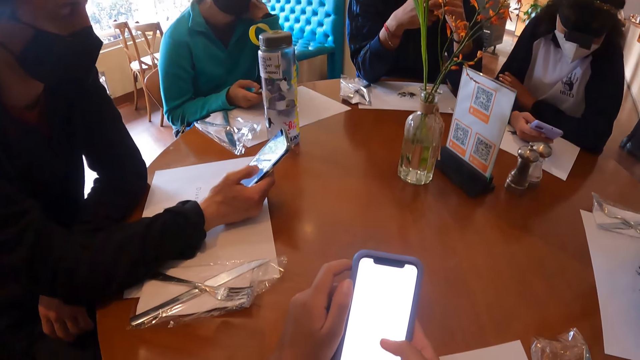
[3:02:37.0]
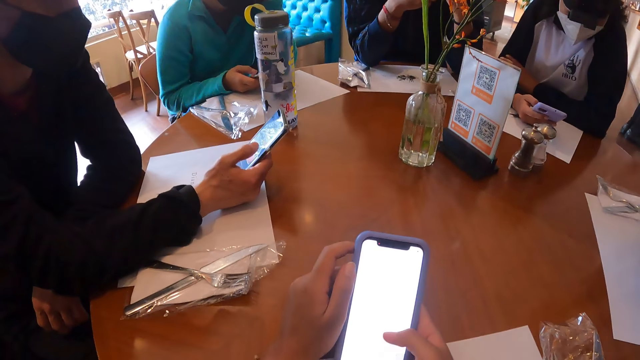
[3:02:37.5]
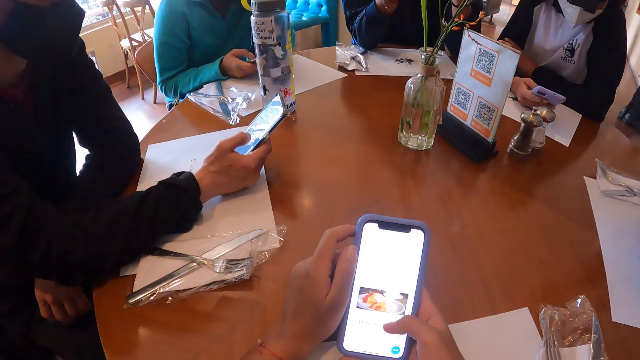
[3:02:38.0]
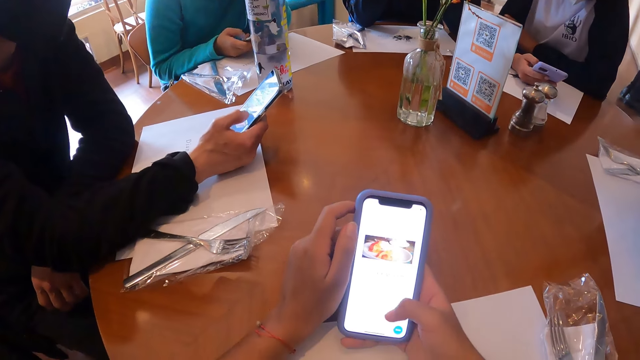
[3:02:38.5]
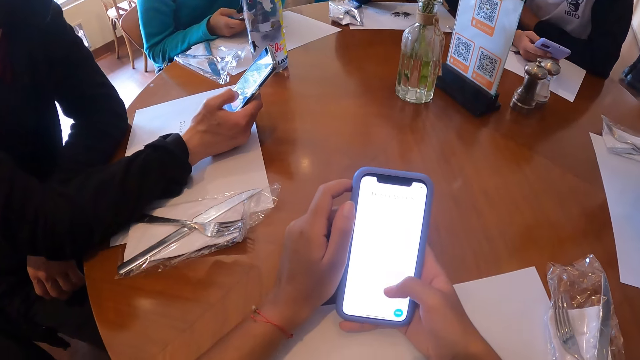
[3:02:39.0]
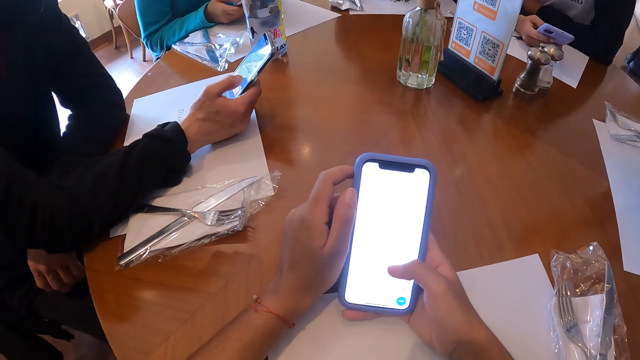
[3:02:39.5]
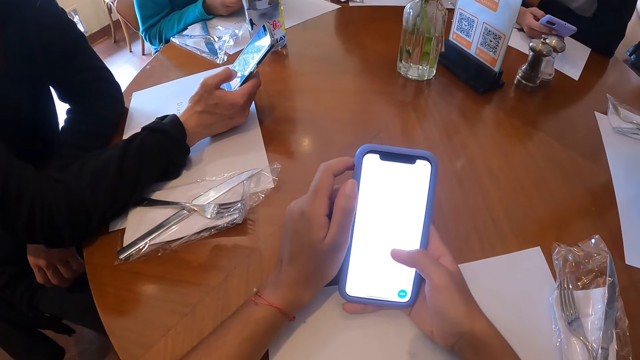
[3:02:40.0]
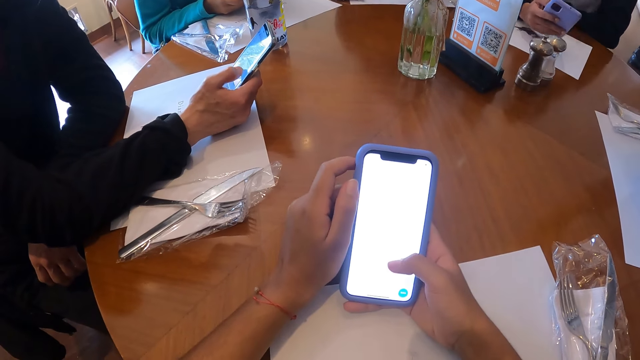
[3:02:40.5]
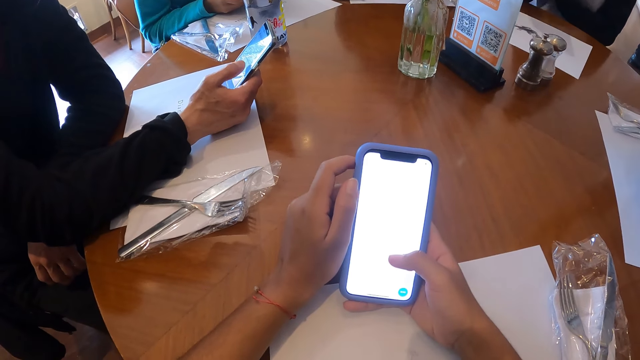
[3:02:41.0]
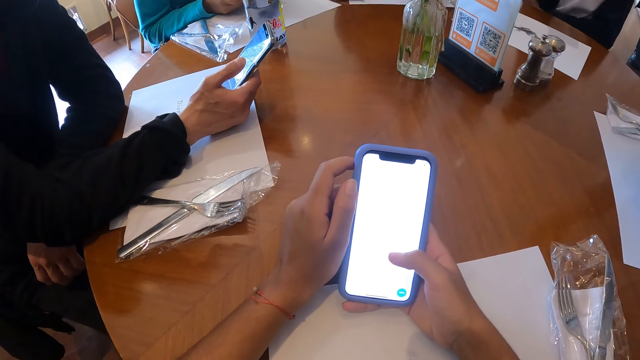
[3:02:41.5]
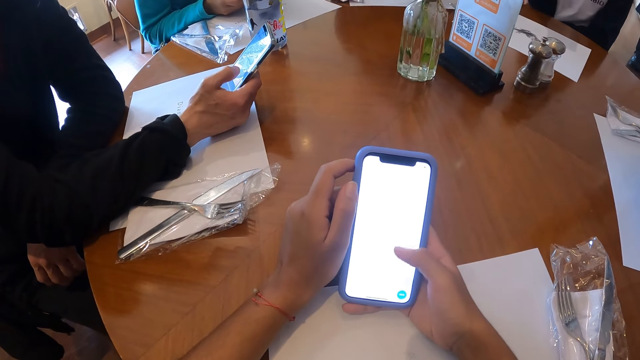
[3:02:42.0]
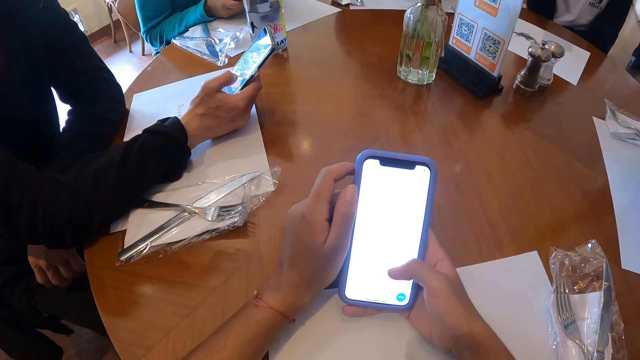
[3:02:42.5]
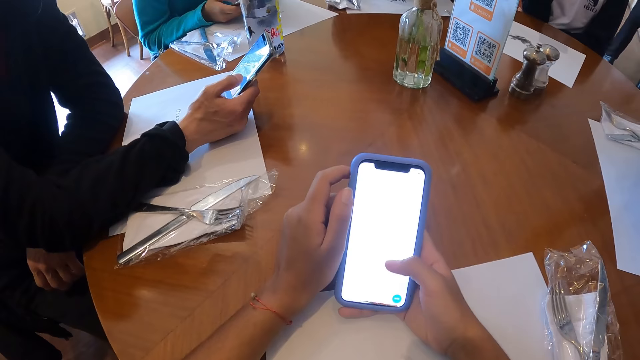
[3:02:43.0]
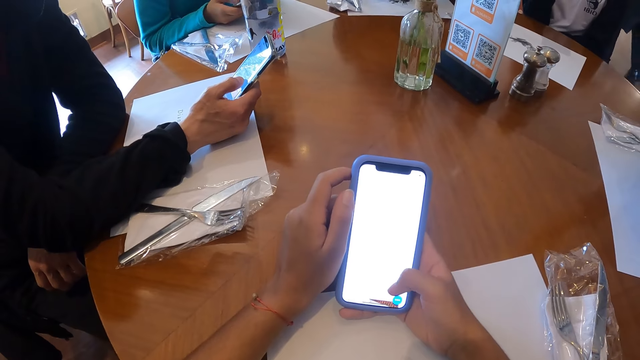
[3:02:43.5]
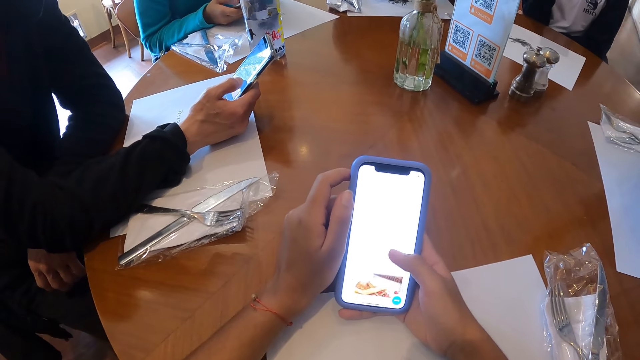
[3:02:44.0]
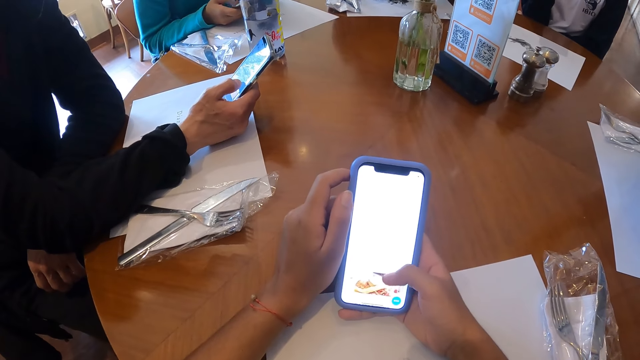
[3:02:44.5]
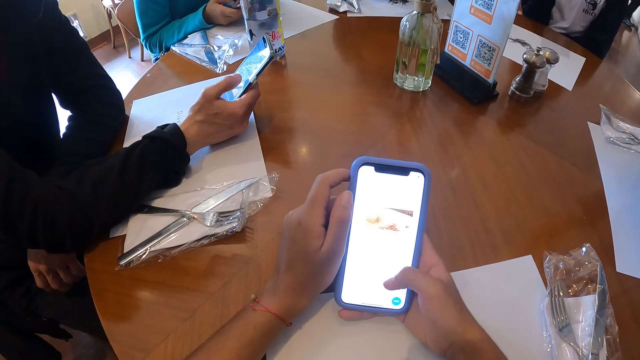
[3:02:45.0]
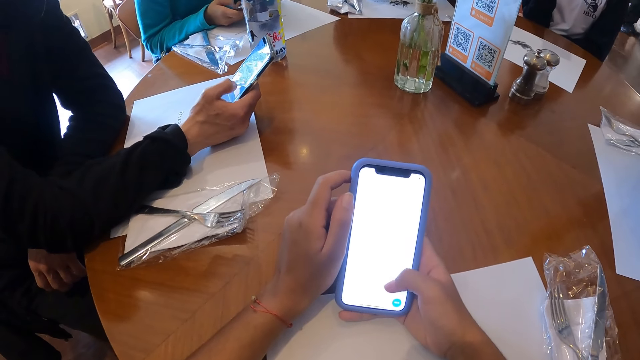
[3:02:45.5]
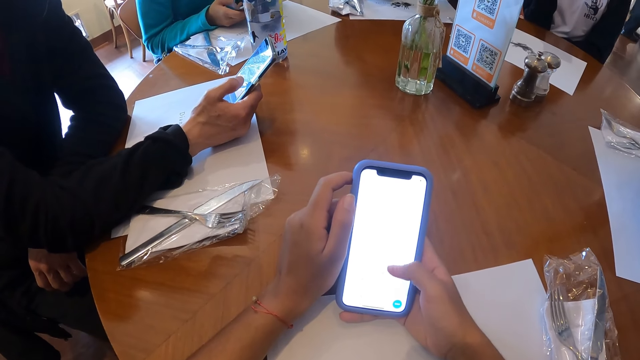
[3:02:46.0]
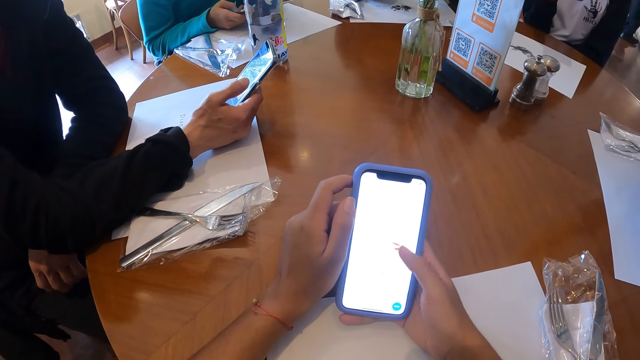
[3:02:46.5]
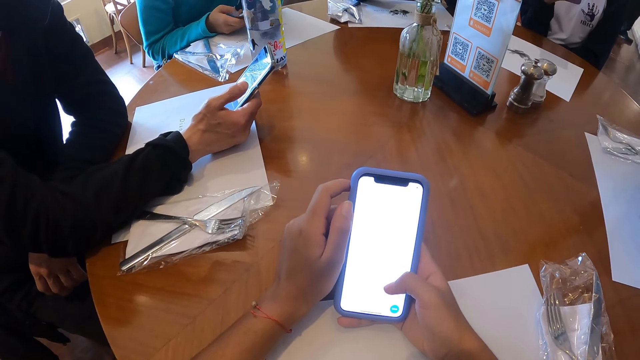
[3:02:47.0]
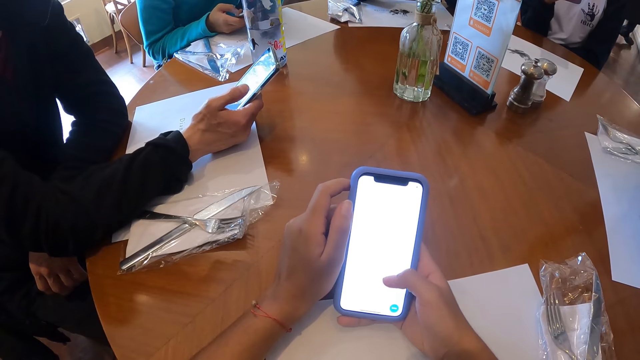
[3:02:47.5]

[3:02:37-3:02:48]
The camera wearer operates a mobile phone. A man operates a mobile phone. A lady operates a mobile phone.

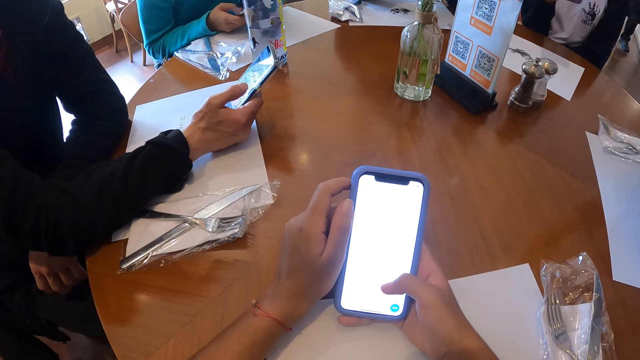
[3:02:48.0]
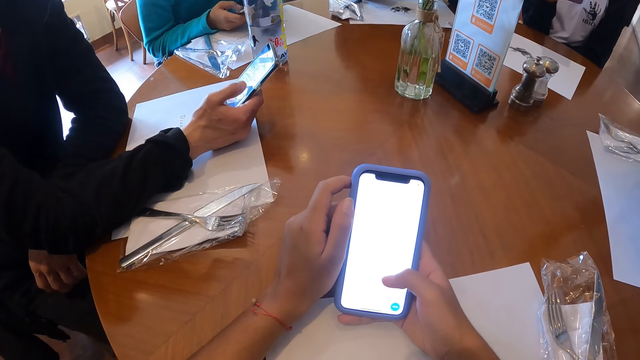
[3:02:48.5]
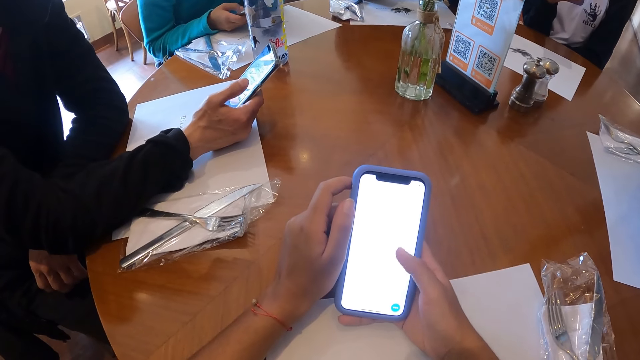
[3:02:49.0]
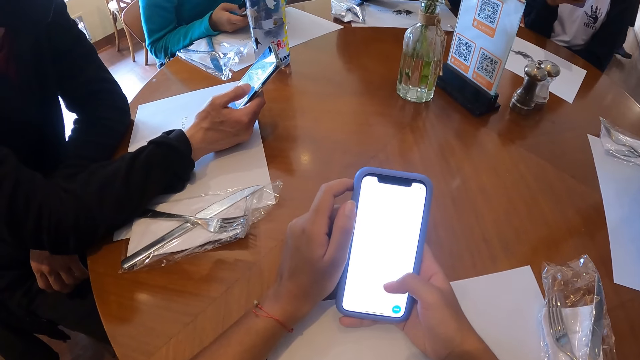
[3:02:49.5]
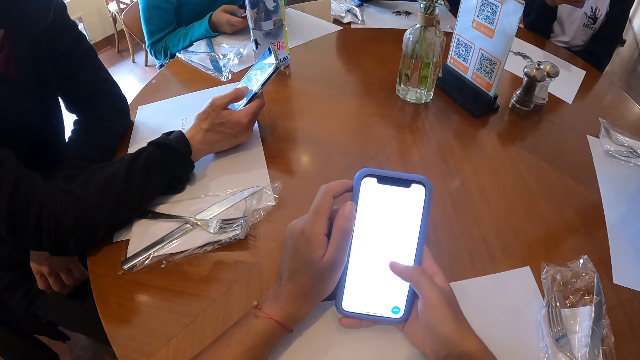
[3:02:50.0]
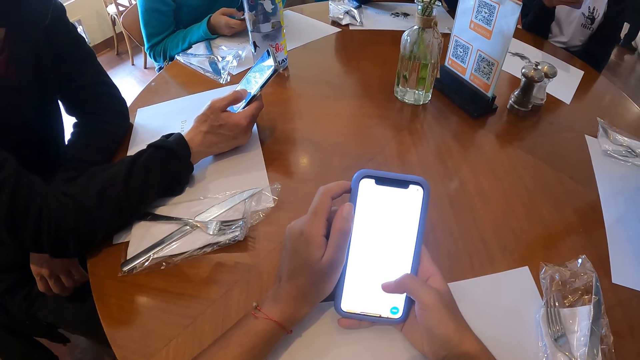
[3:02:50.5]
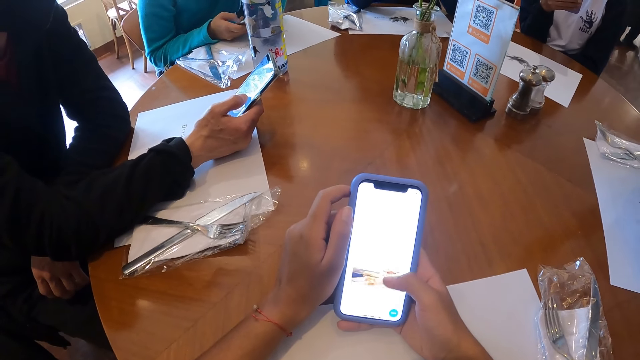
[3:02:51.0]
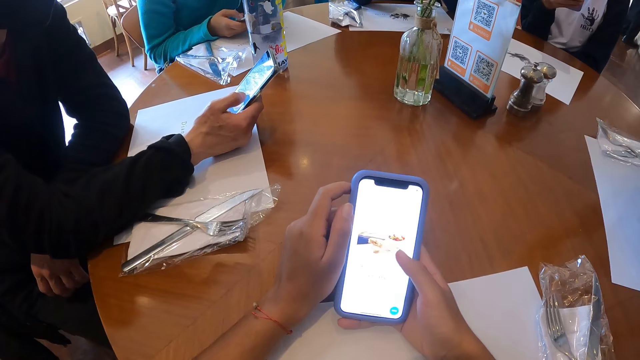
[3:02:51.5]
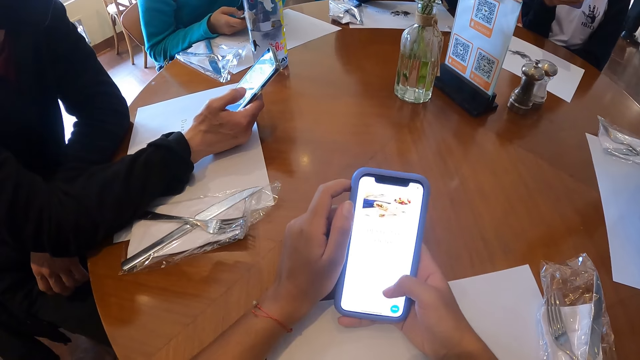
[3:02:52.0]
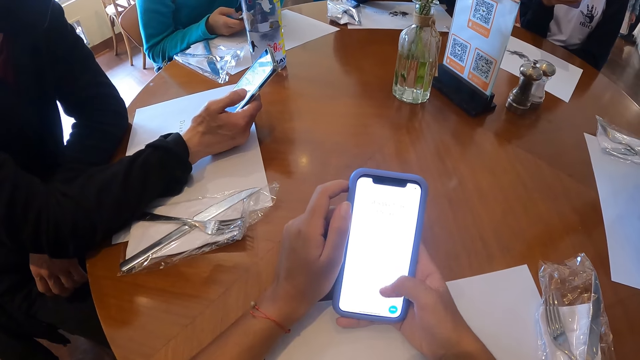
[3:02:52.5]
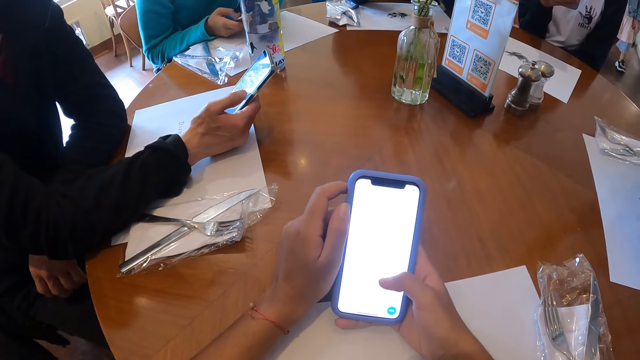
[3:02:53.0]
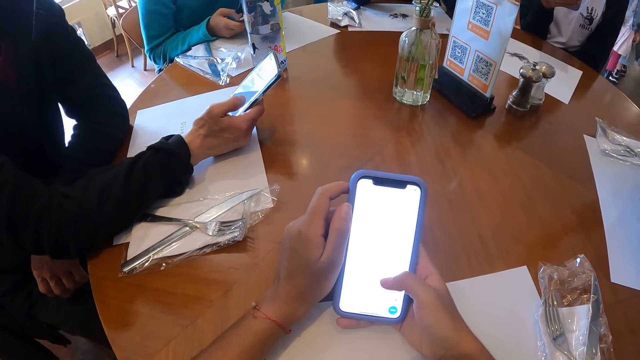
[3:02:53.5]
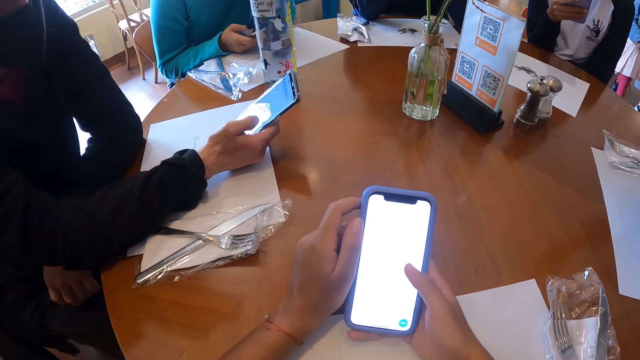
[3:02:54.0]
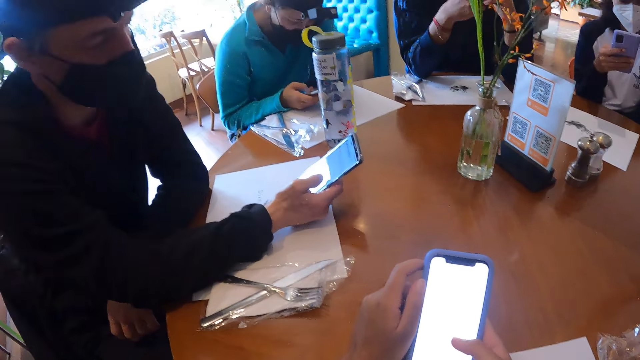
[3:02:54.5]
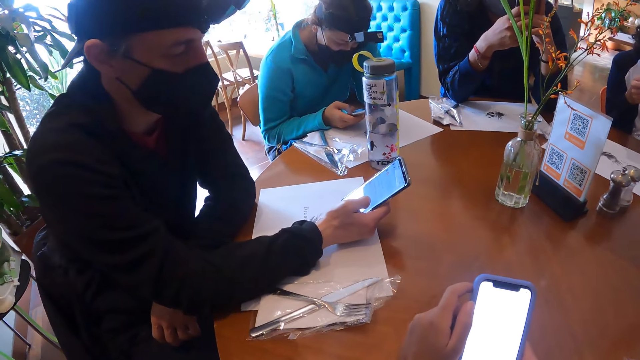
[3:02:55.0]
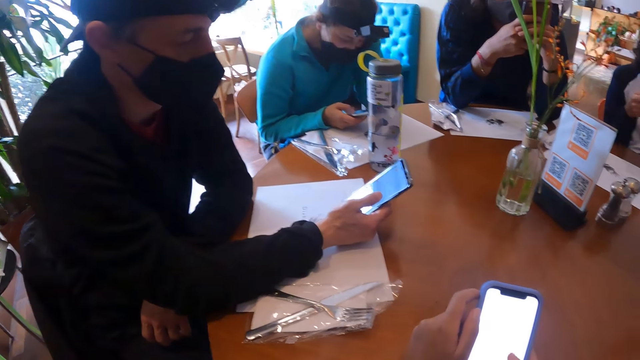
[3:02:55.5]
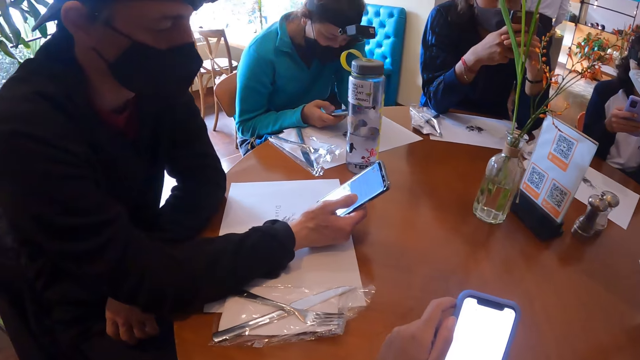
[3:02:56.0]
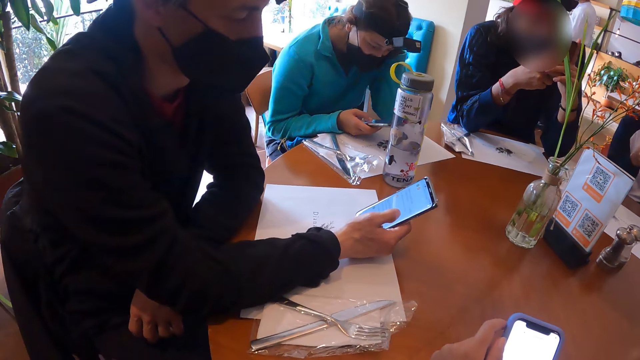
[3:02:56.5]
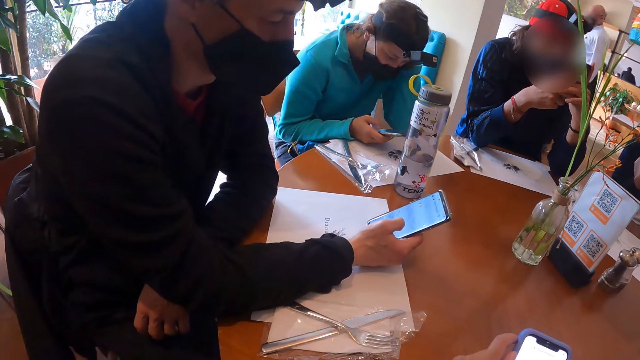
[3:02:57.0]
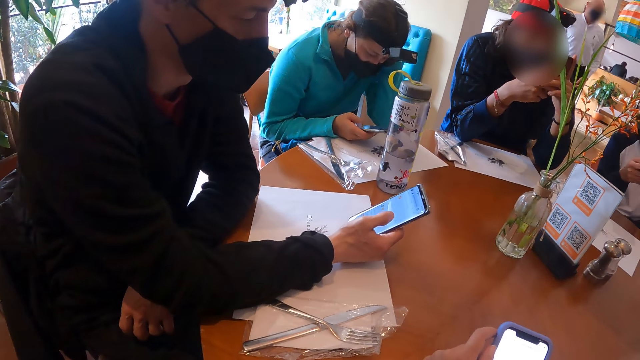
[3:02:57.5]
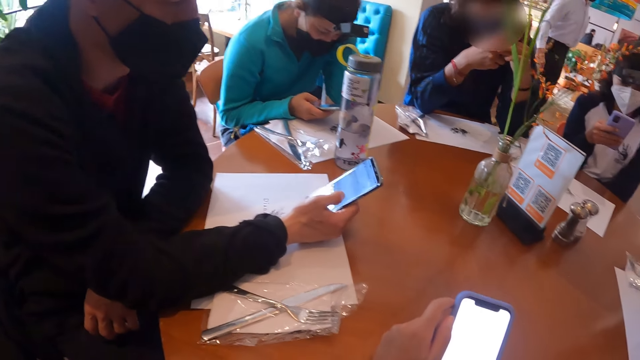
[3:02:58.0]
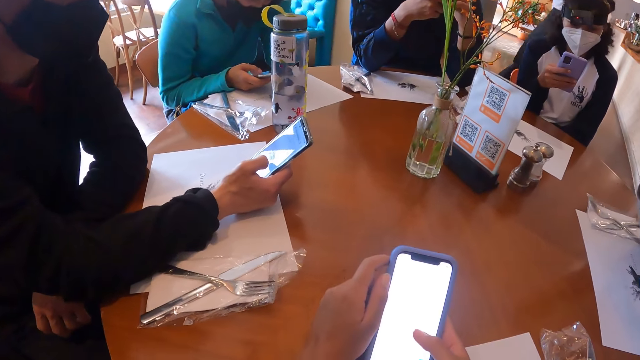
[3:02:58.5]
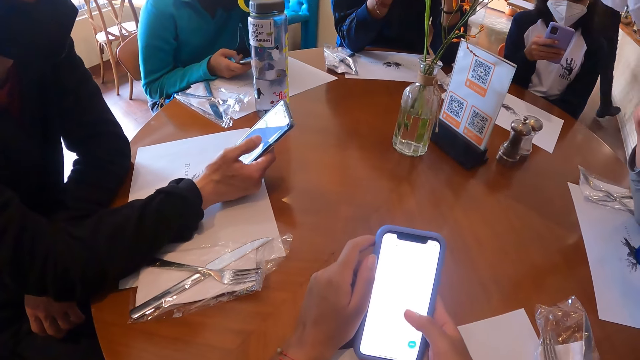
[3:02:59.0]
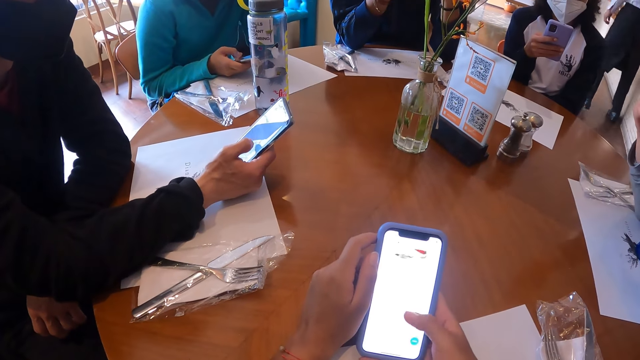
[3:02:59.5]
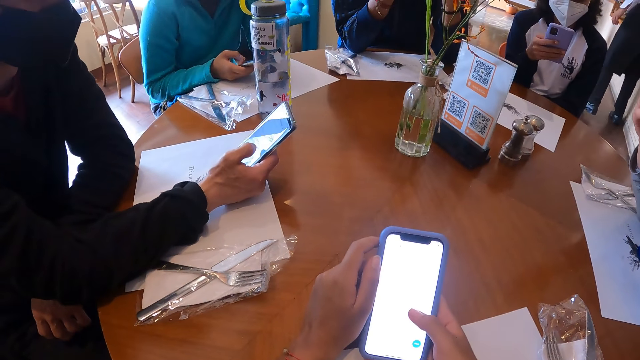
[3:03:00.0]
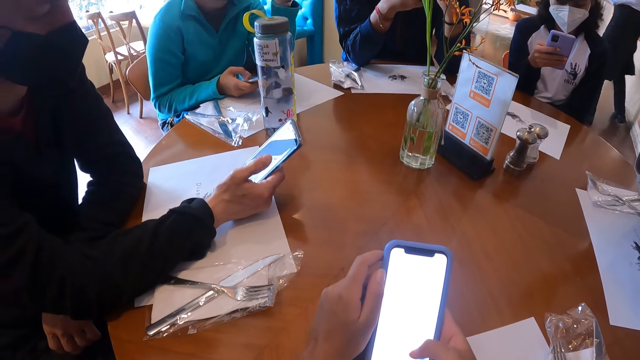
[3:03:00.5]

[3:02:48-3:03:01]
The camera wearer operates a mobile phone. A man operates a mobile phone. The camera wearer looks around a room. They operate the mobile phone.
